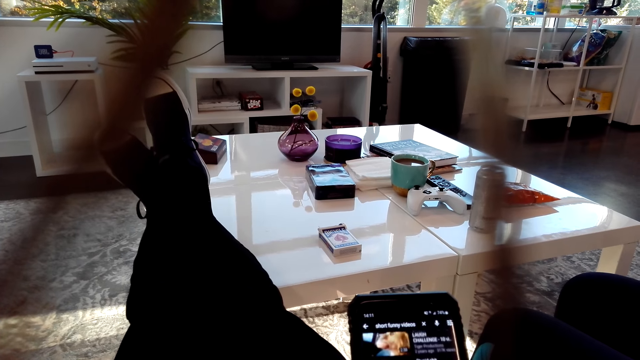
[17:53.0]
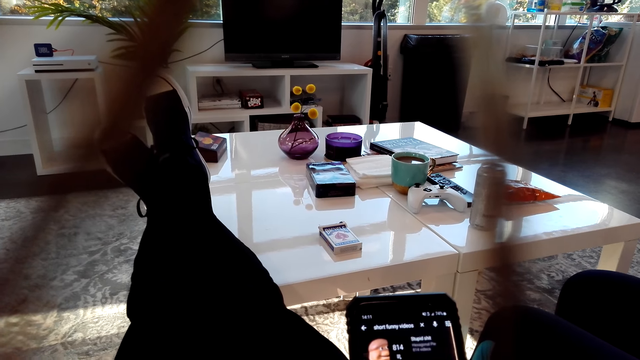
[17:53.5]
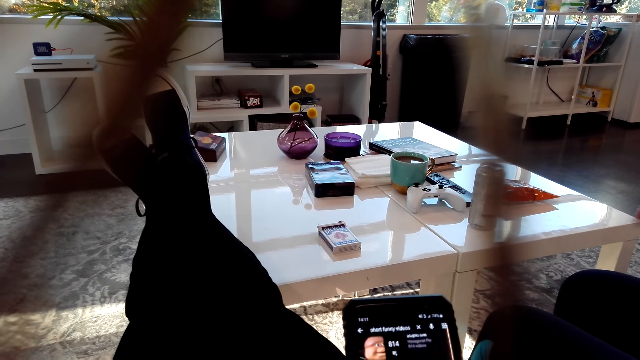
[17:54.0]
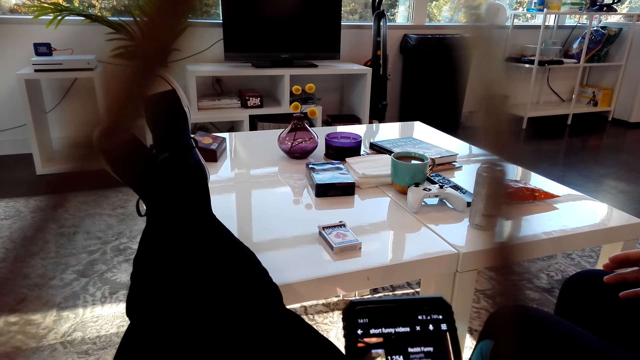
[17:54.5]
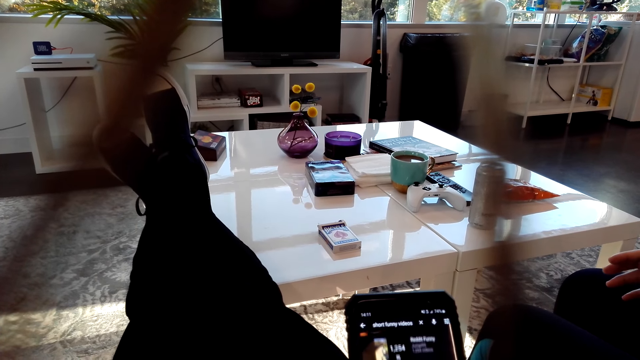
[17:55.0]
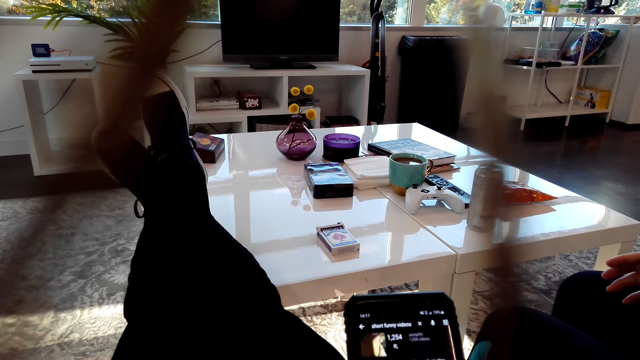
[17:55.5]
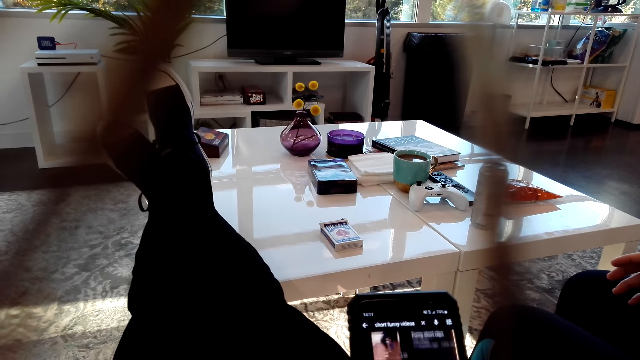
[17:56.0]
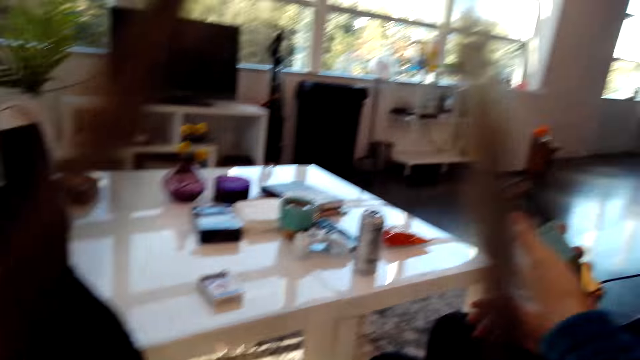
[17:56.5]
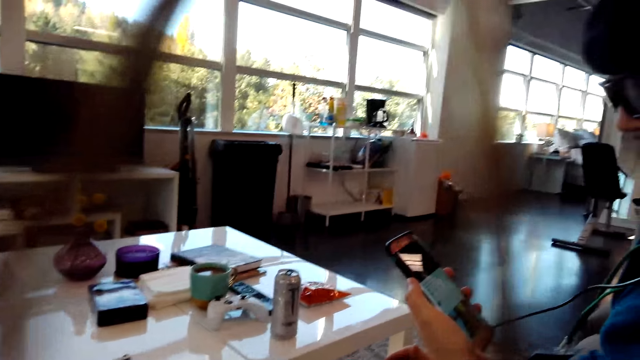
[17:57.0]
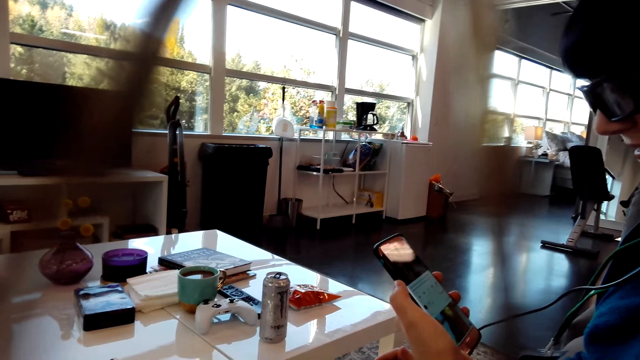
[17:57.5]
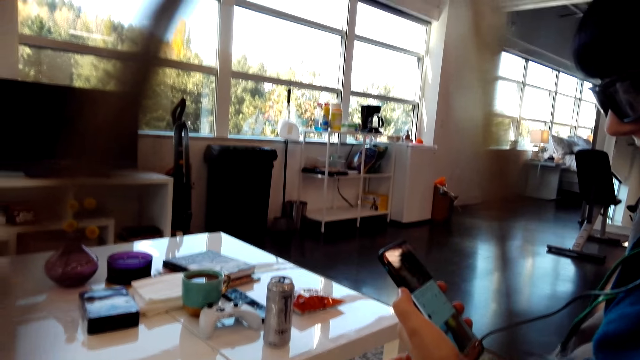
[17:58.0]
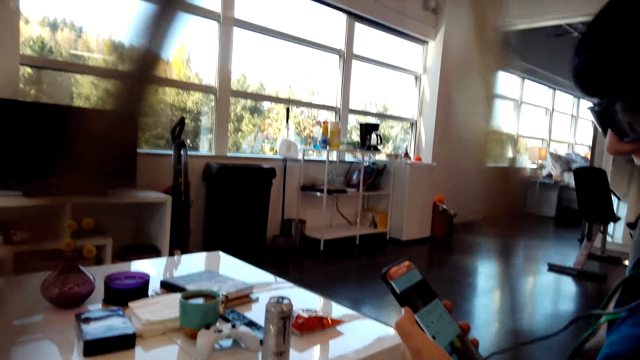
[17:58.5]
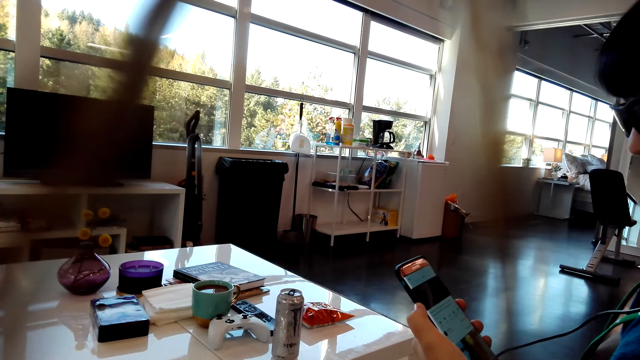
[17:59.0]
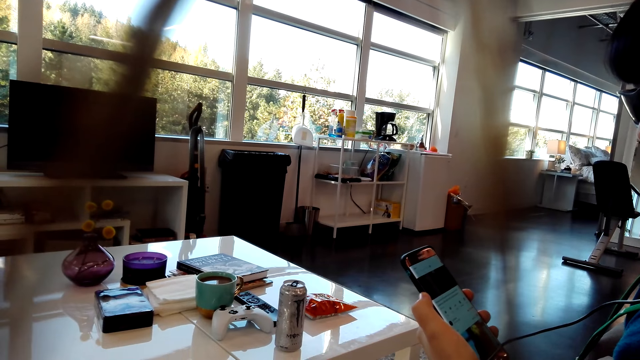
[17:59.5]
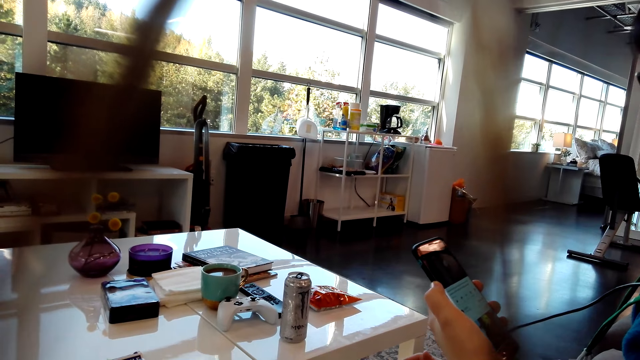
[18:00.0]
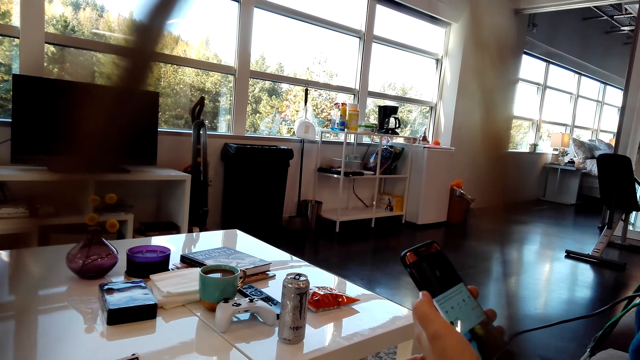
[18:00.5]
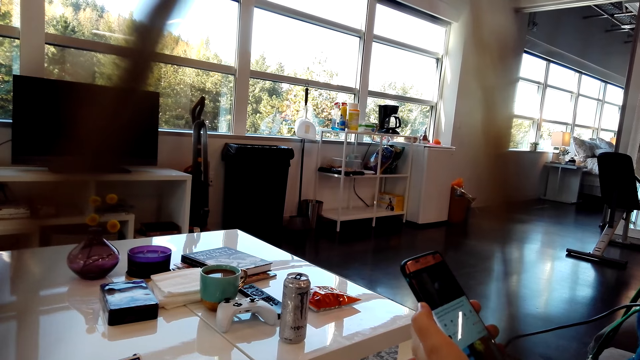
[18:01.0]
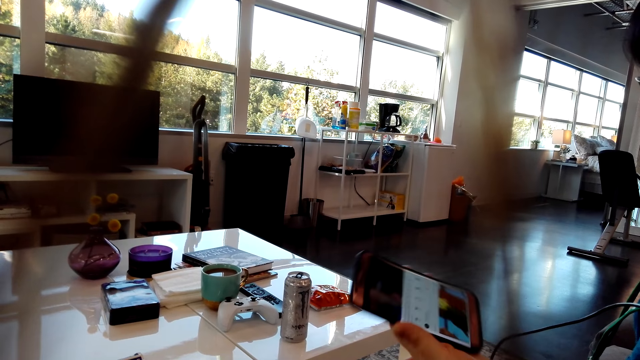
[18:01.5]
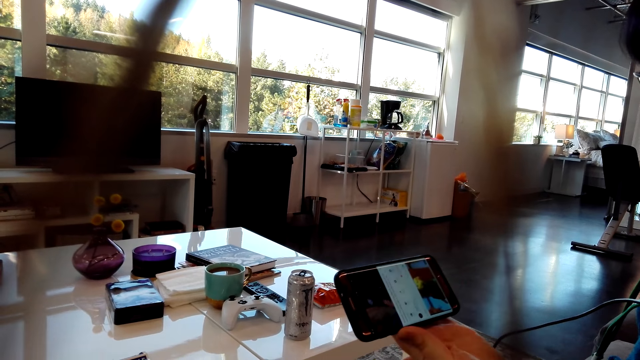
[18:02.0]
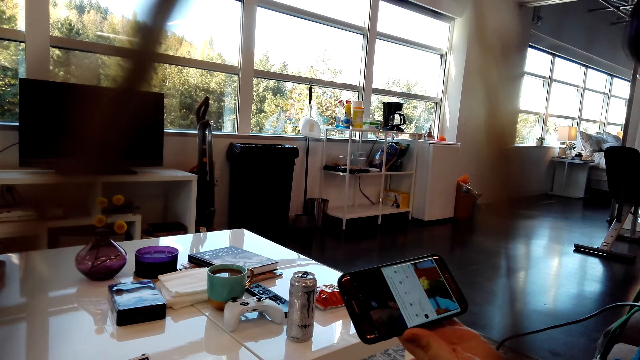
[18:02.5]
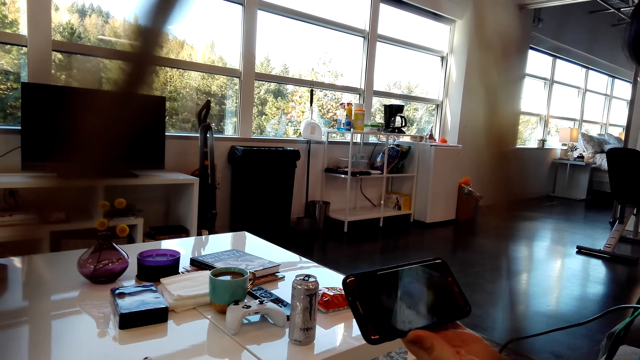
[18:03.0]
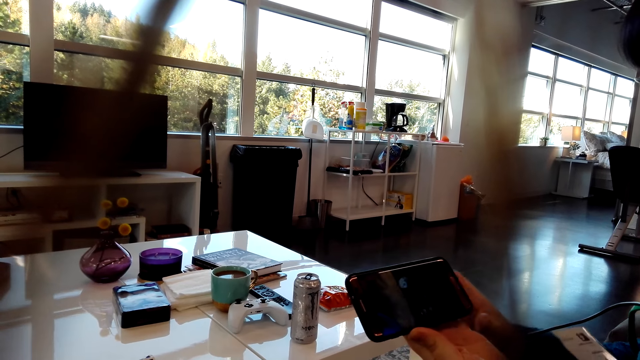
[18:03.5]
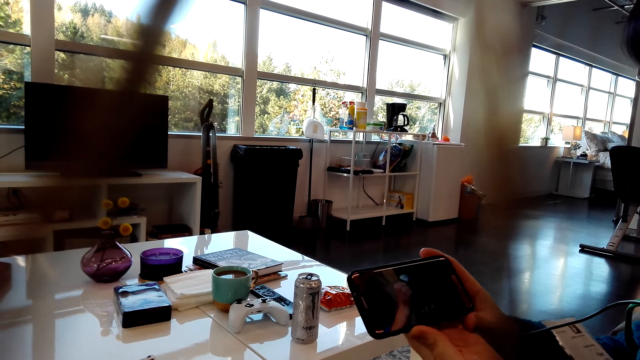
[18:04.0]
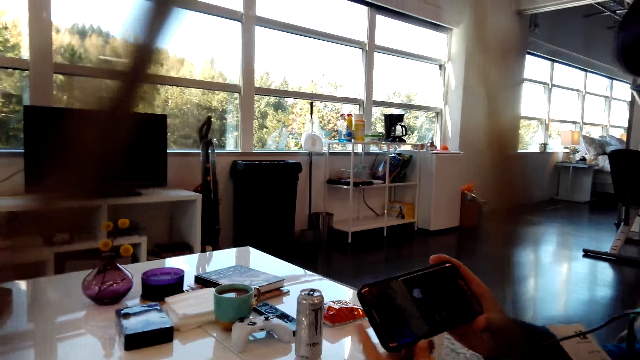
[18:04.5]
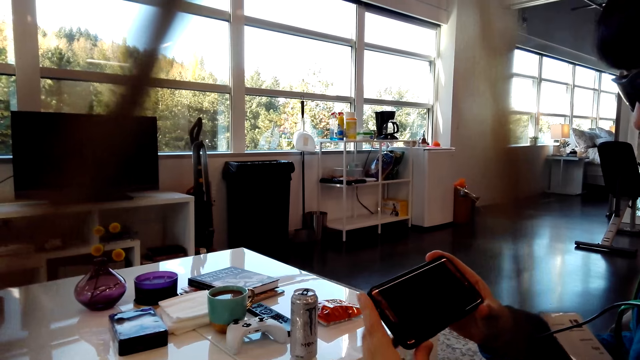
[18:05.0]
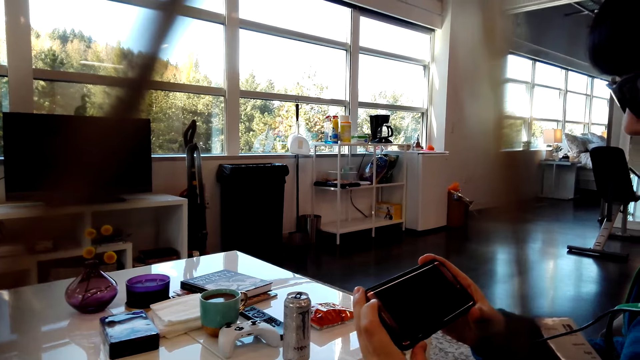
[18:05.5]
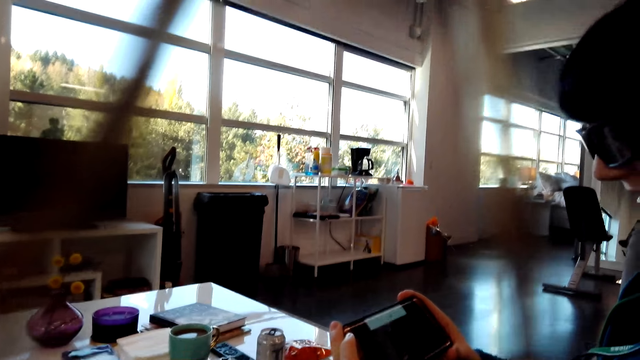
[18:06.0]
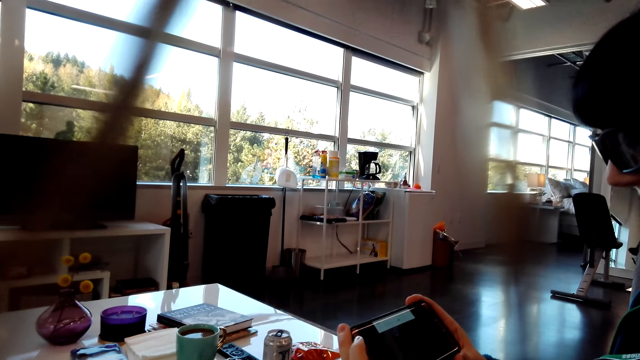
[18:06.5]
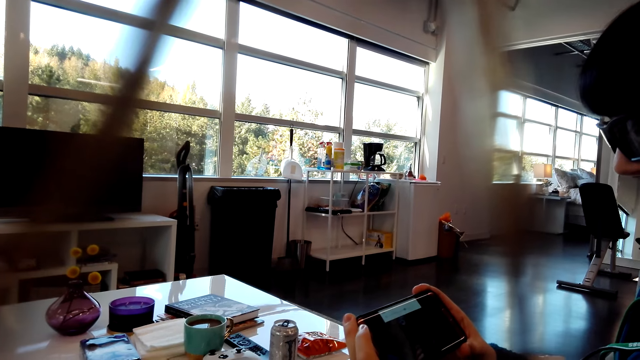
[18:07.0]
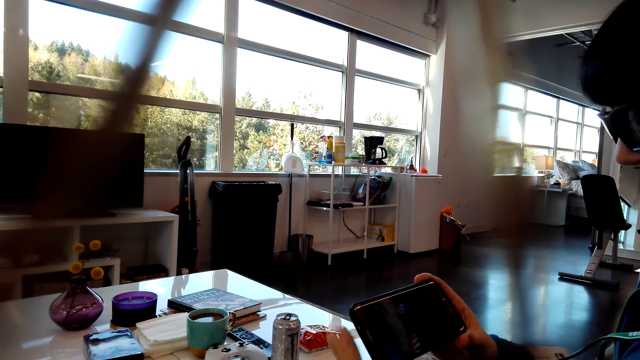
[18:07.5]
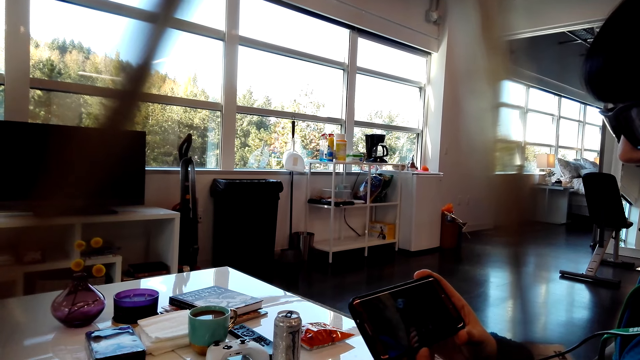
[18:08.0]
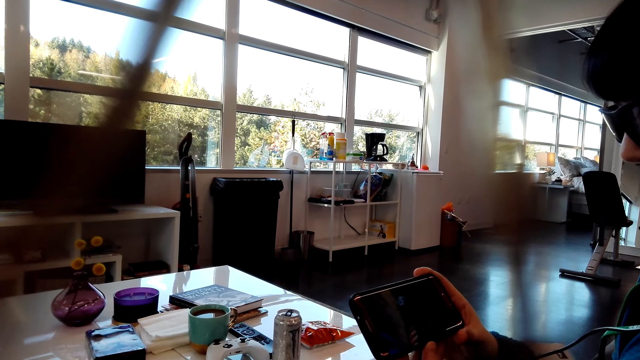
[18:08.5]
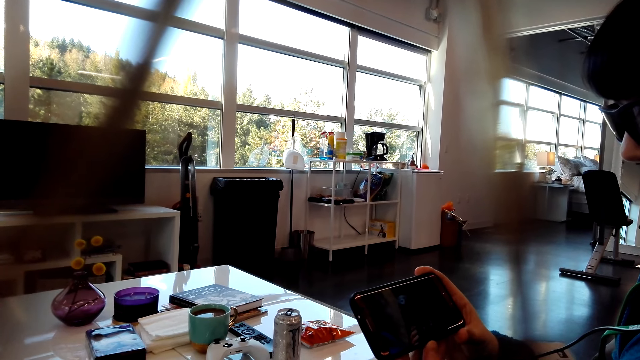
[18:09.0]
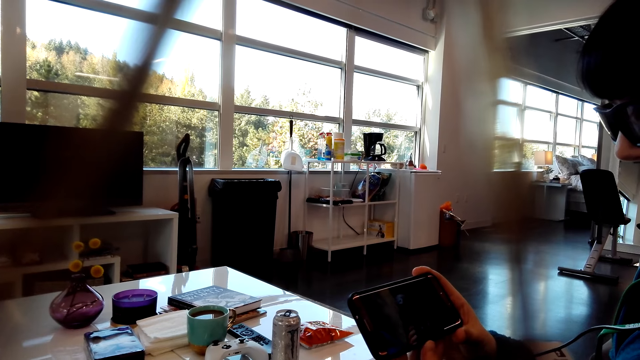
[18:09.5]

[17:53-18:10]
A man holds his phone. The man slants the phone. The man holds the phone firmly.

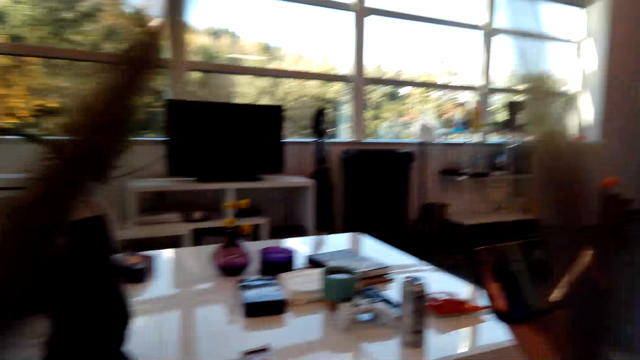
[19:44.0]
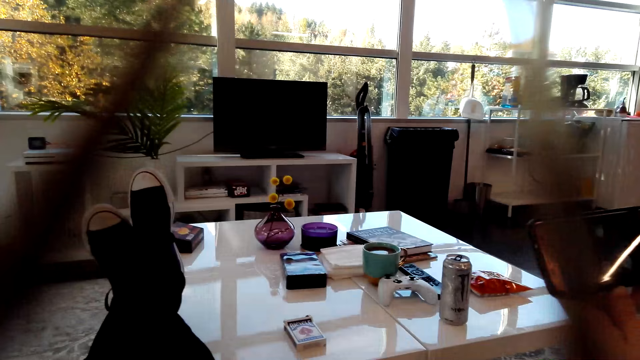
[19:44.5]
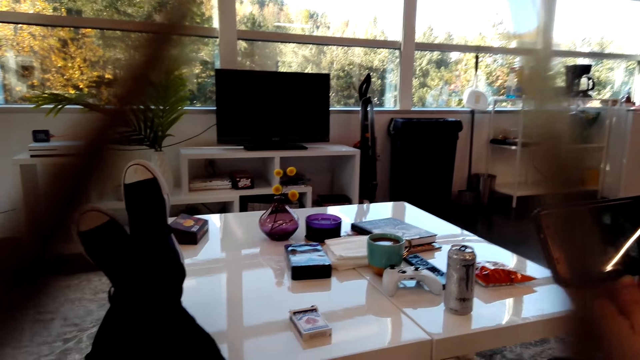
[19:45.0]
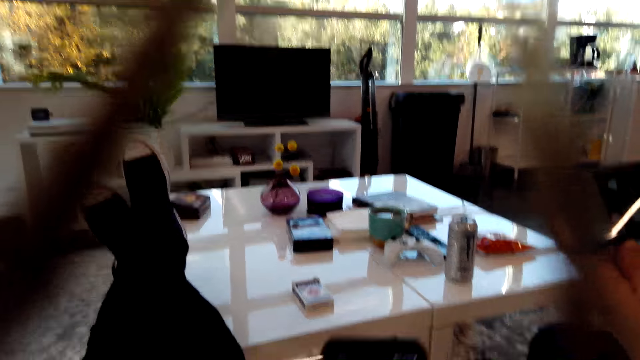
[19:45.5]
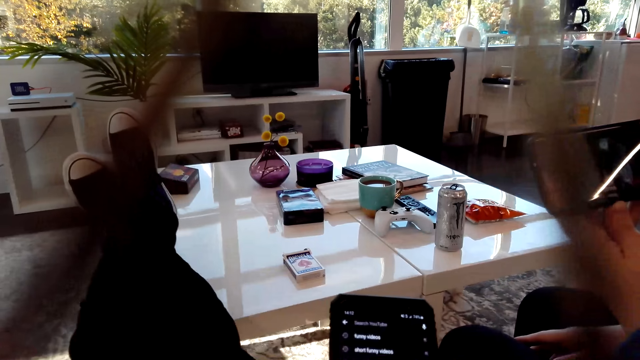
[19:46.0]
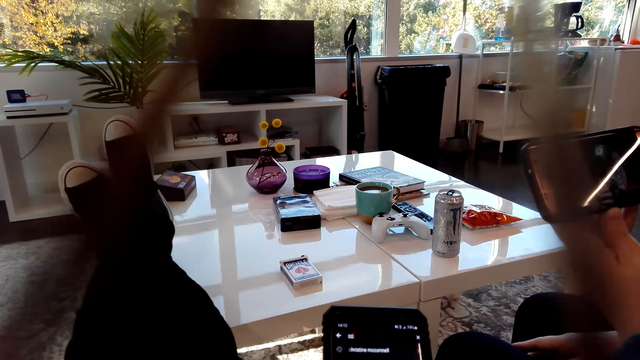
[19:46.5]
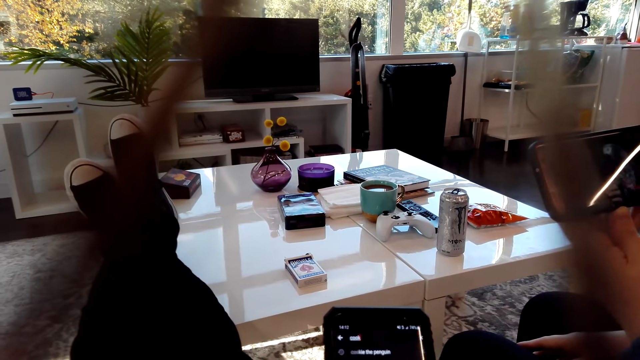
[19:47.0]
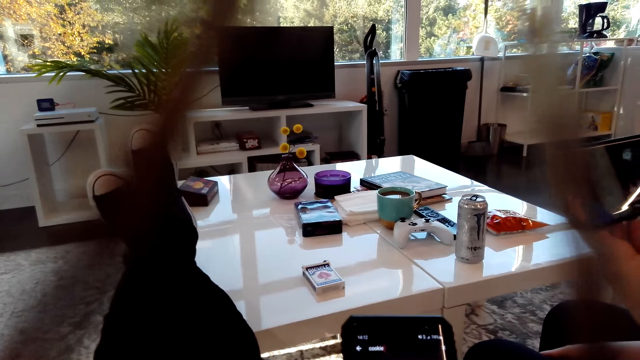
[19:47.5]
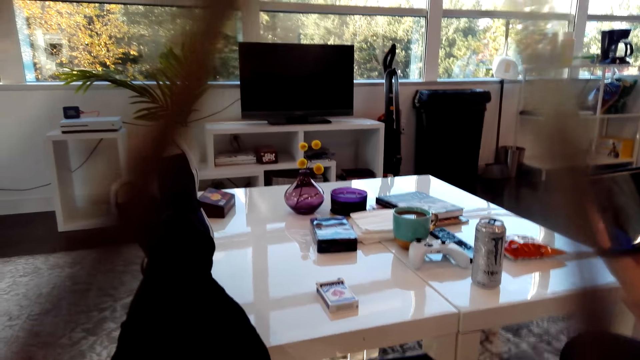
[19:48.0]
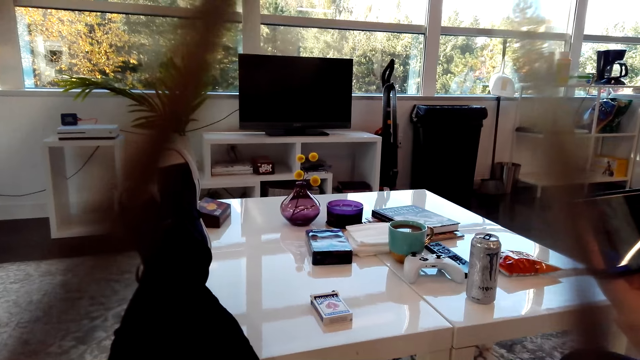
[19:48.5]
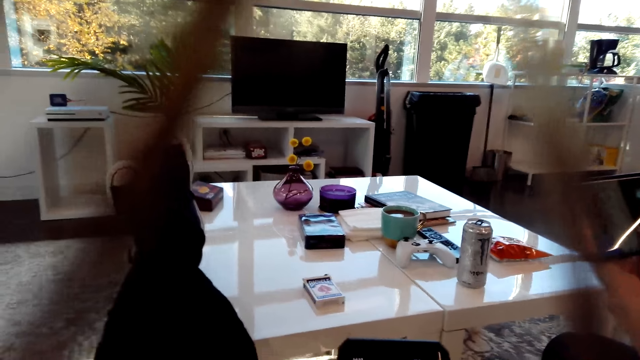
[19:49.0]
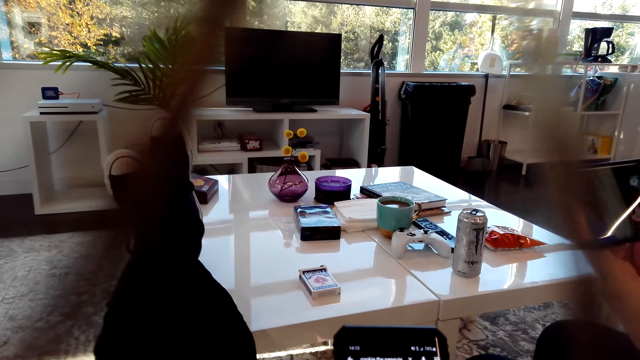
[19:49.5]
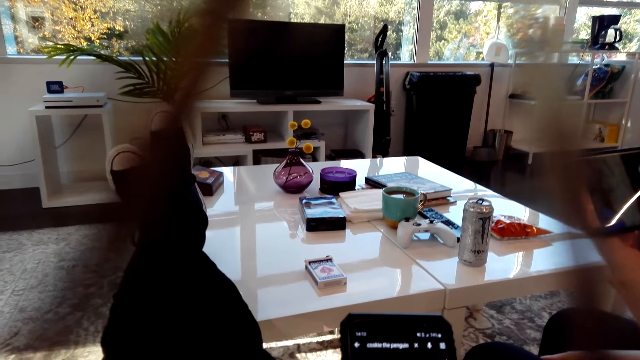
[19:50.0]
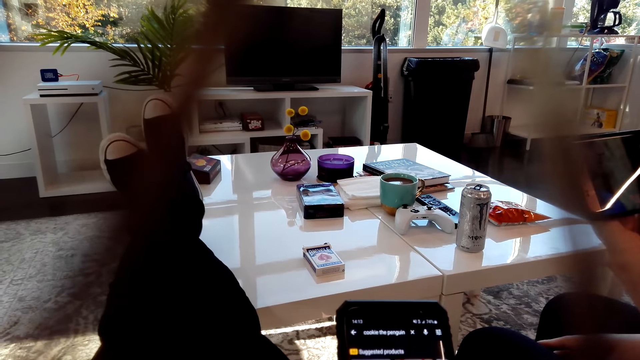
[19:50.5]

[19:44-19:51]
The camera wearer operates the phone.
